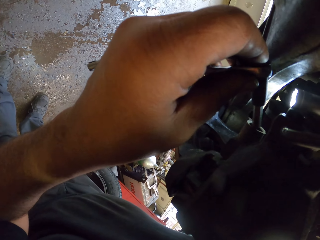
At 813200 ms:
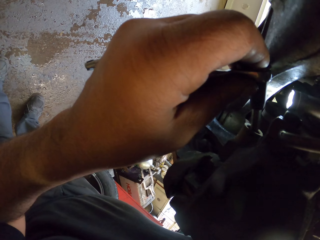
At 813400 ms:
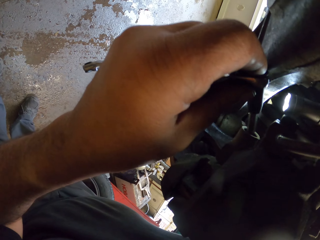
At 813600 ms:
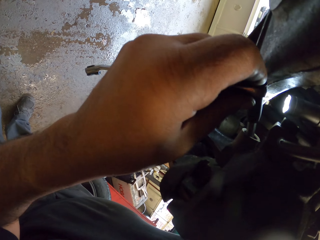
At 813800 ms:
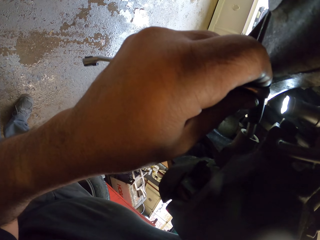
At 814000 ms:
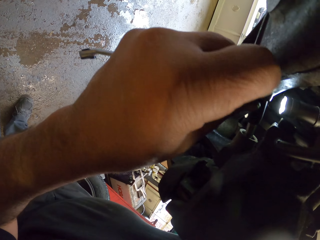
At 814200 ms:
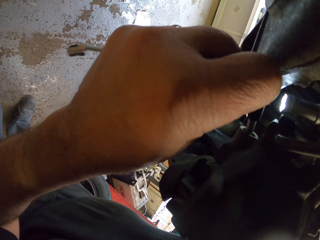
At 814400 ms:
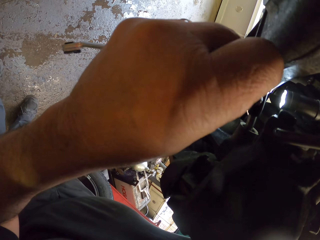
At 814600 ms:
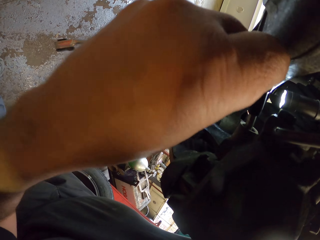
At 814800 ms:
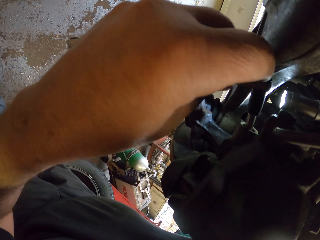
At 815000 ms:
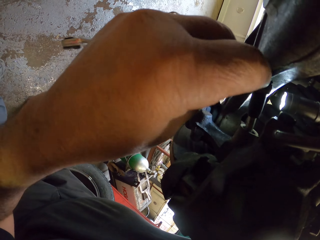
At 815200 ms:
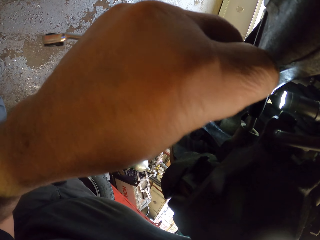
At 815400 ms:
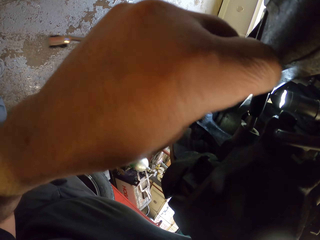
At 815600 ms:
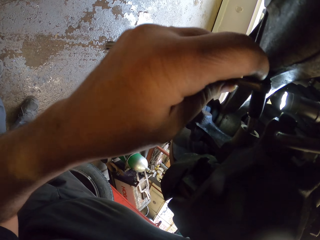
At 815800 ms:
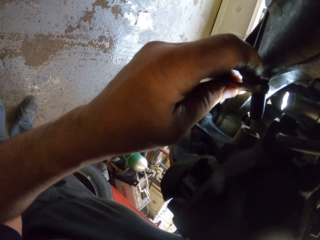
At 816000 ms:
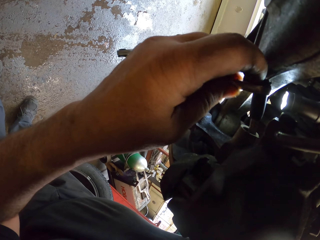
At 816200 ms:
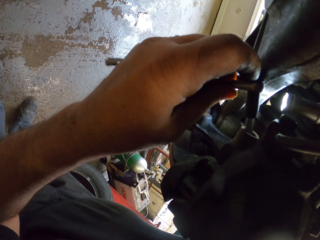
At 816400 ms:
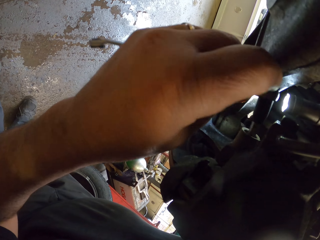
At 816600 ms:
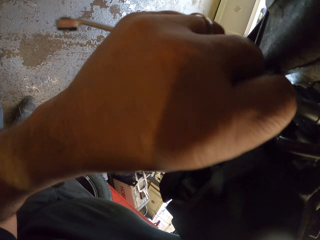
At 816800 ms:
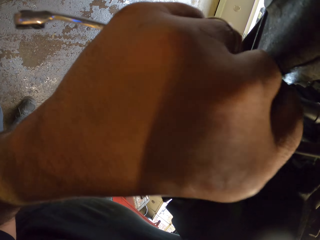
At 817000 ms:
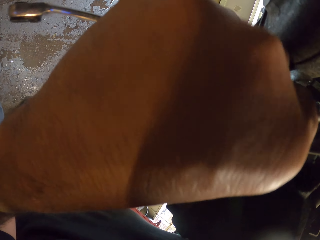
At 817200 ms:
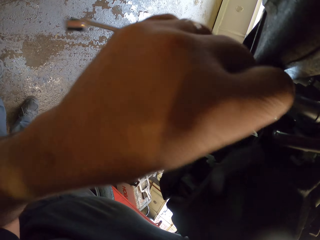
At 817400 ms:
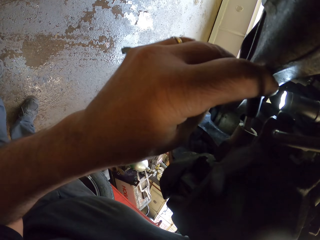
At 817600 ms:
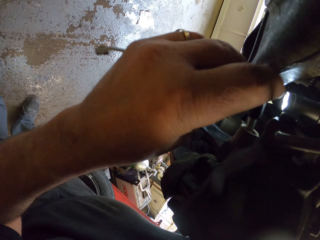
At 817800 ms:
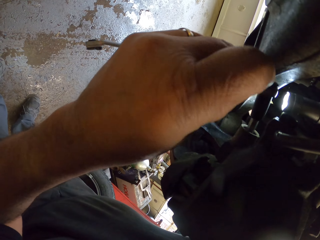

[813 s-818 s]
The camera wearer fixes the bolt on the car brake.

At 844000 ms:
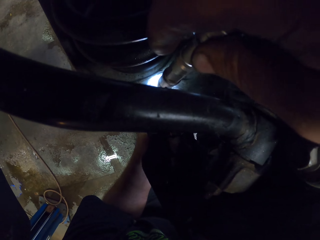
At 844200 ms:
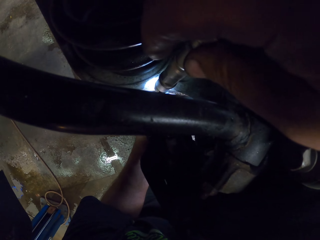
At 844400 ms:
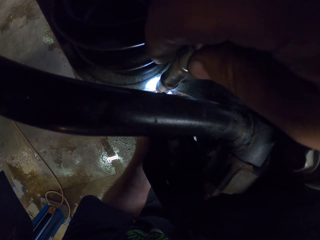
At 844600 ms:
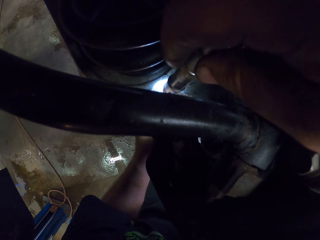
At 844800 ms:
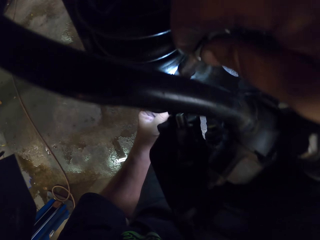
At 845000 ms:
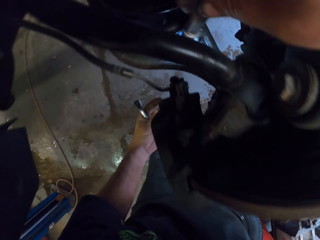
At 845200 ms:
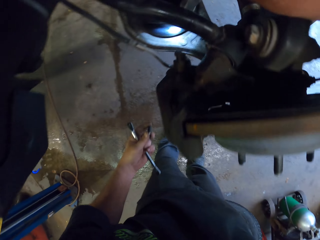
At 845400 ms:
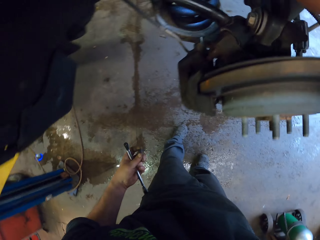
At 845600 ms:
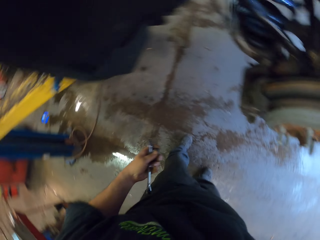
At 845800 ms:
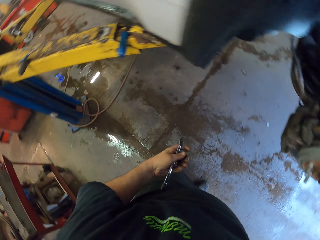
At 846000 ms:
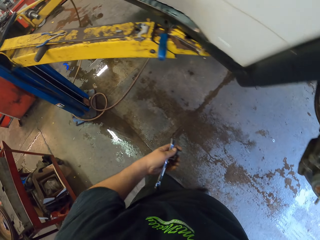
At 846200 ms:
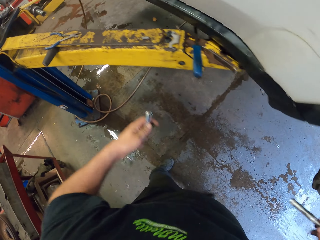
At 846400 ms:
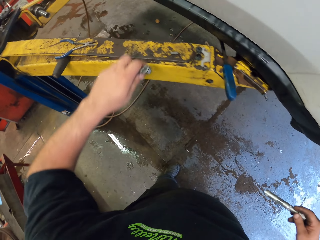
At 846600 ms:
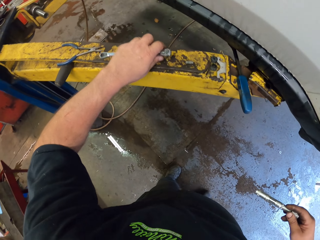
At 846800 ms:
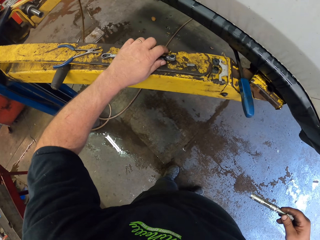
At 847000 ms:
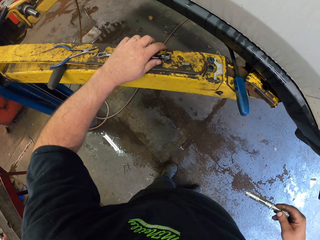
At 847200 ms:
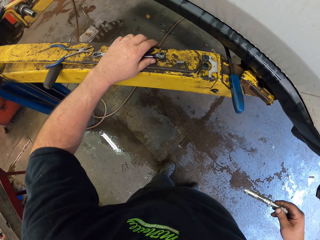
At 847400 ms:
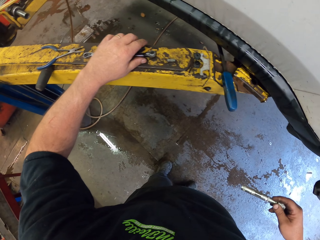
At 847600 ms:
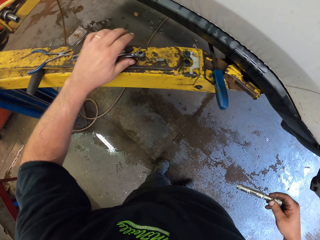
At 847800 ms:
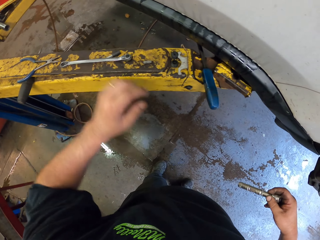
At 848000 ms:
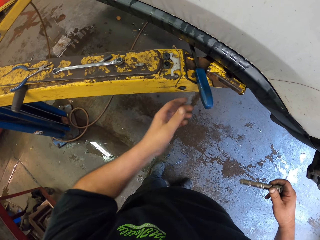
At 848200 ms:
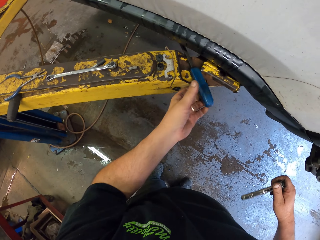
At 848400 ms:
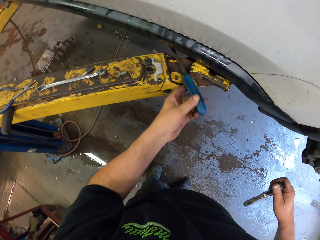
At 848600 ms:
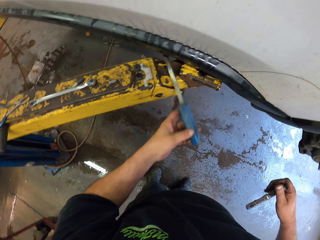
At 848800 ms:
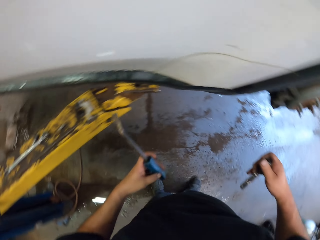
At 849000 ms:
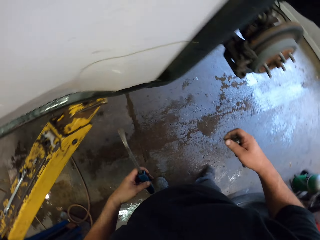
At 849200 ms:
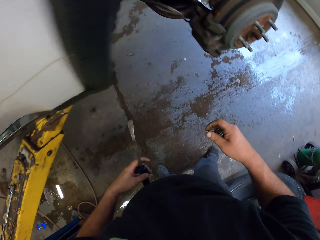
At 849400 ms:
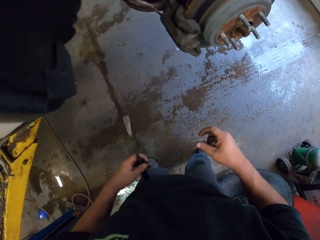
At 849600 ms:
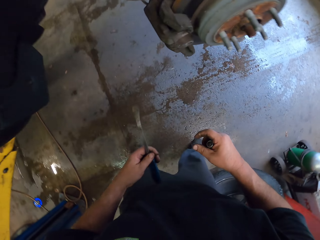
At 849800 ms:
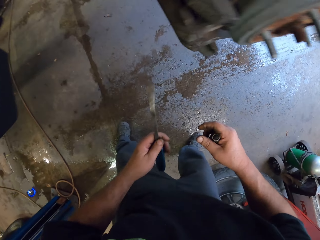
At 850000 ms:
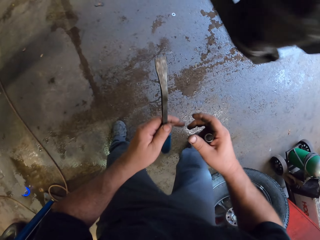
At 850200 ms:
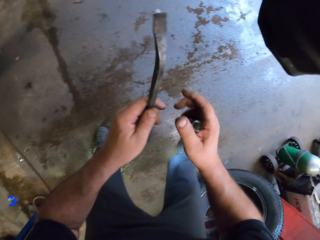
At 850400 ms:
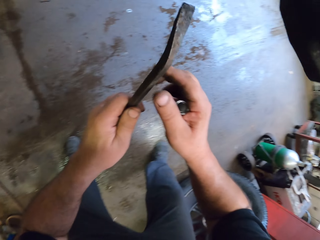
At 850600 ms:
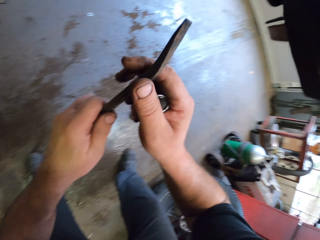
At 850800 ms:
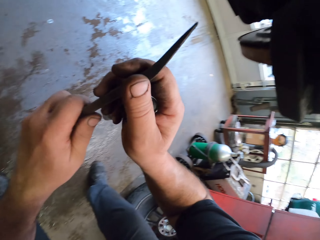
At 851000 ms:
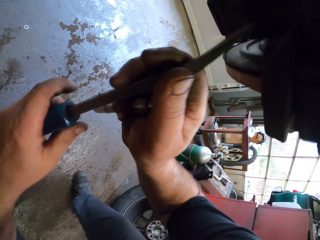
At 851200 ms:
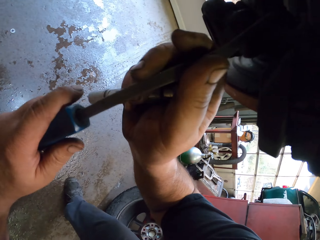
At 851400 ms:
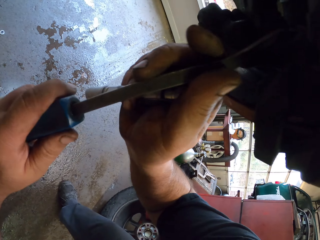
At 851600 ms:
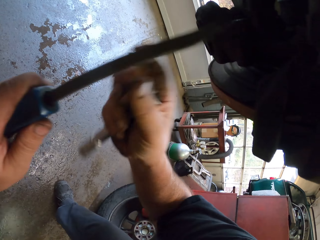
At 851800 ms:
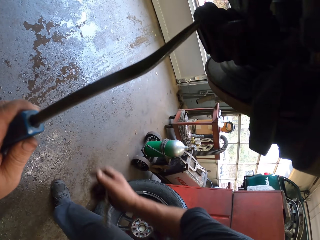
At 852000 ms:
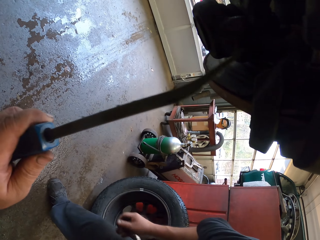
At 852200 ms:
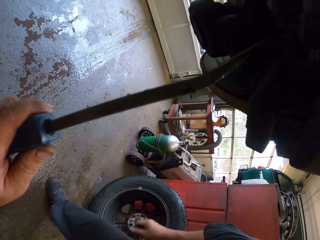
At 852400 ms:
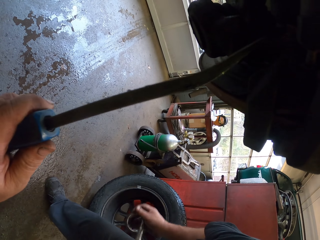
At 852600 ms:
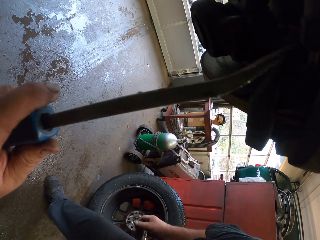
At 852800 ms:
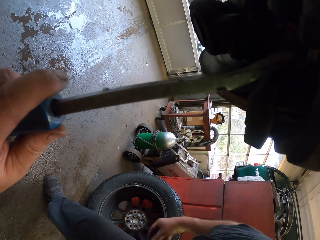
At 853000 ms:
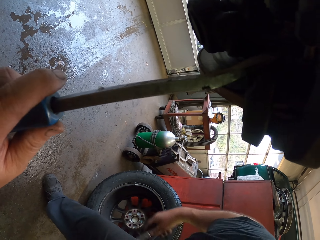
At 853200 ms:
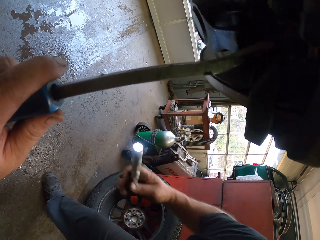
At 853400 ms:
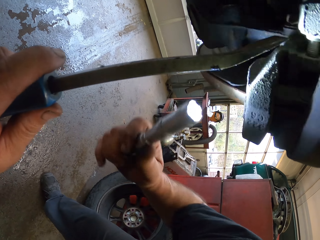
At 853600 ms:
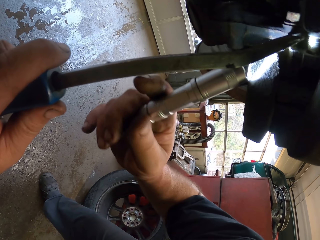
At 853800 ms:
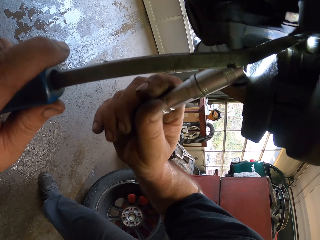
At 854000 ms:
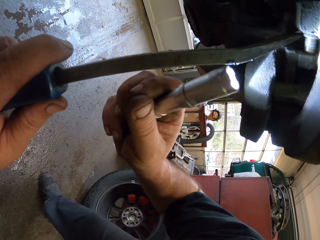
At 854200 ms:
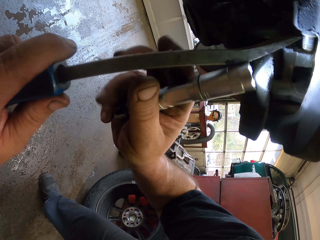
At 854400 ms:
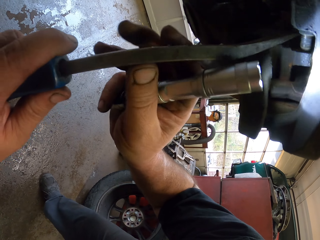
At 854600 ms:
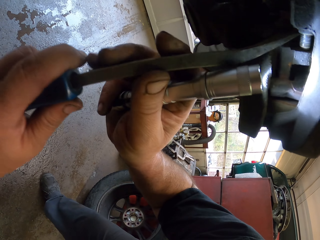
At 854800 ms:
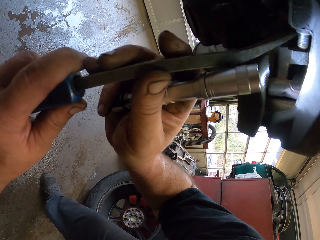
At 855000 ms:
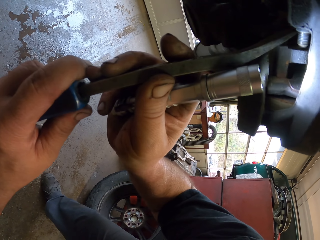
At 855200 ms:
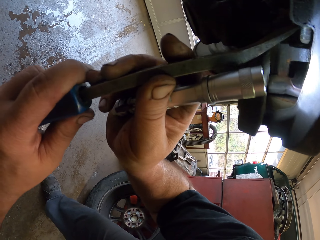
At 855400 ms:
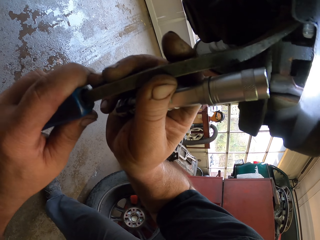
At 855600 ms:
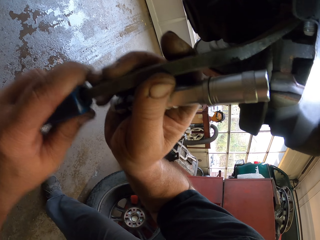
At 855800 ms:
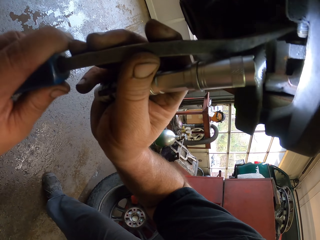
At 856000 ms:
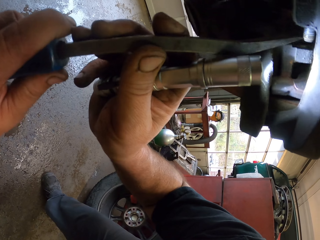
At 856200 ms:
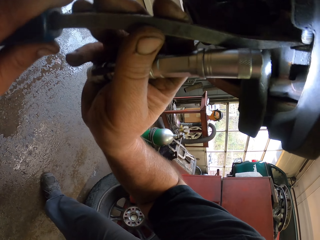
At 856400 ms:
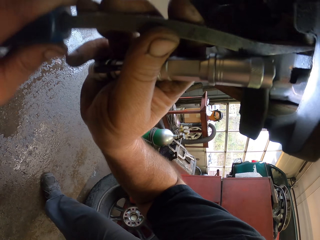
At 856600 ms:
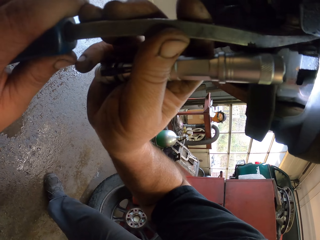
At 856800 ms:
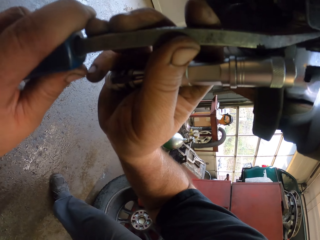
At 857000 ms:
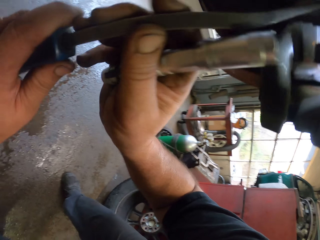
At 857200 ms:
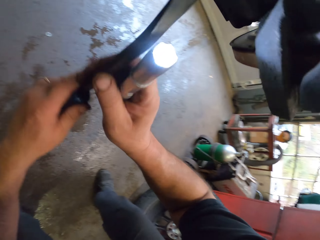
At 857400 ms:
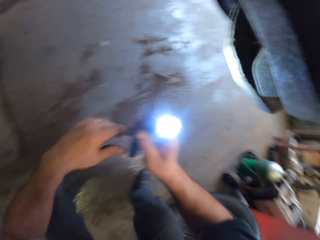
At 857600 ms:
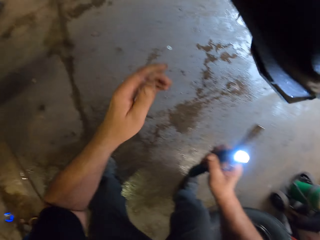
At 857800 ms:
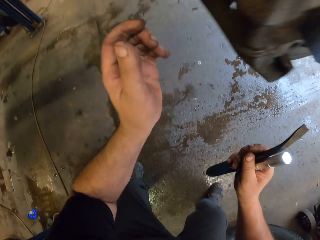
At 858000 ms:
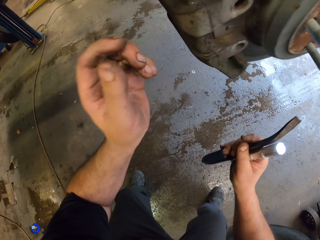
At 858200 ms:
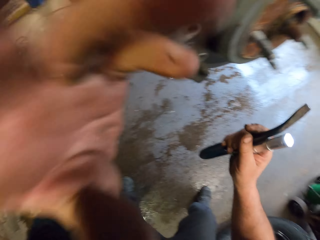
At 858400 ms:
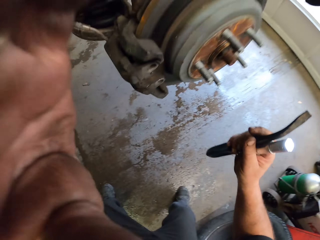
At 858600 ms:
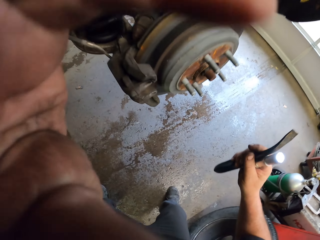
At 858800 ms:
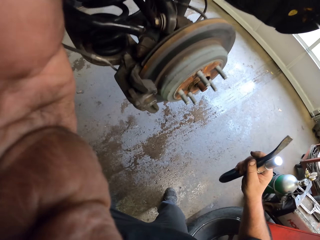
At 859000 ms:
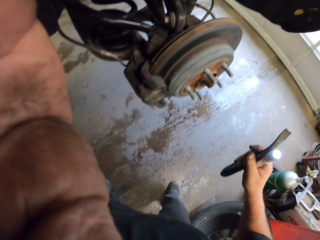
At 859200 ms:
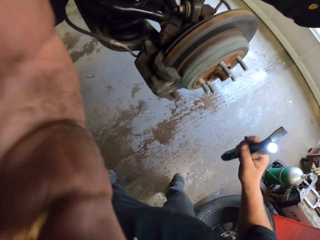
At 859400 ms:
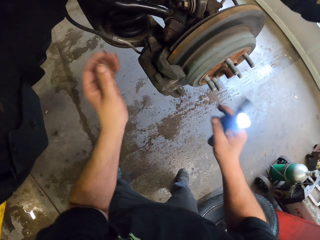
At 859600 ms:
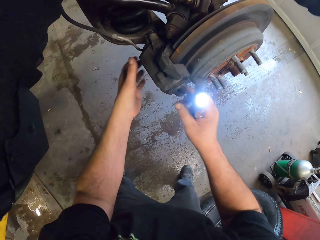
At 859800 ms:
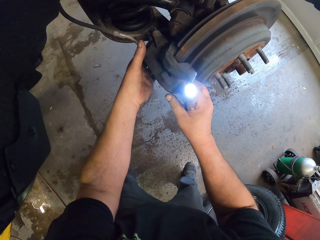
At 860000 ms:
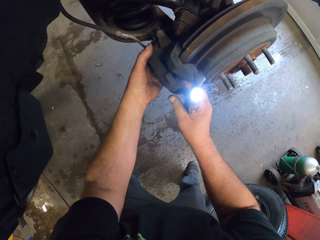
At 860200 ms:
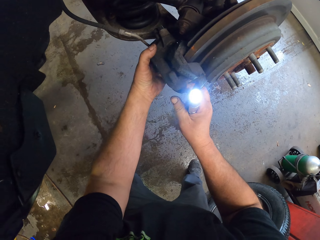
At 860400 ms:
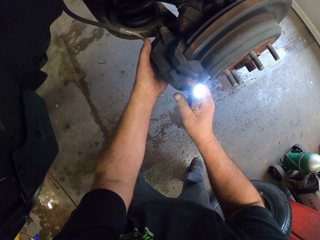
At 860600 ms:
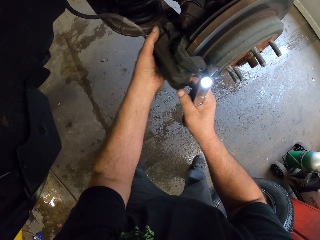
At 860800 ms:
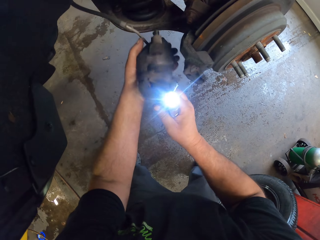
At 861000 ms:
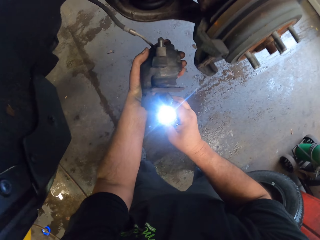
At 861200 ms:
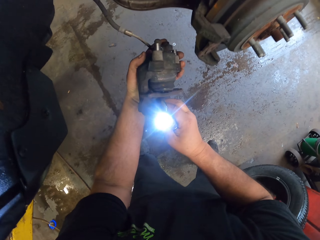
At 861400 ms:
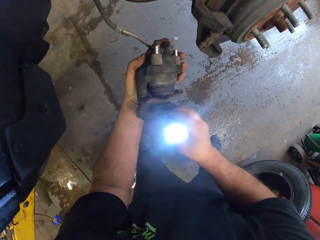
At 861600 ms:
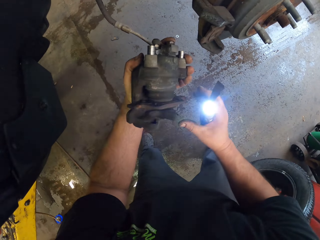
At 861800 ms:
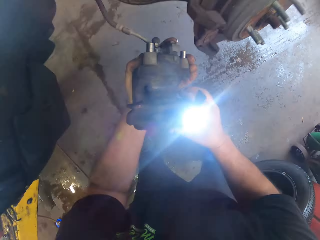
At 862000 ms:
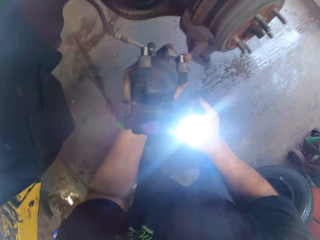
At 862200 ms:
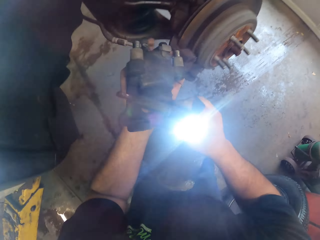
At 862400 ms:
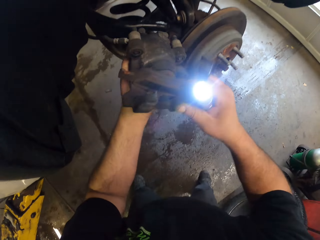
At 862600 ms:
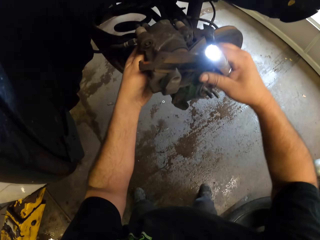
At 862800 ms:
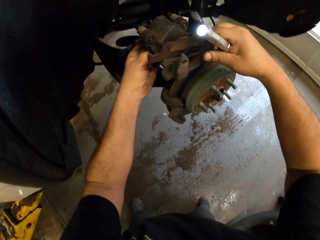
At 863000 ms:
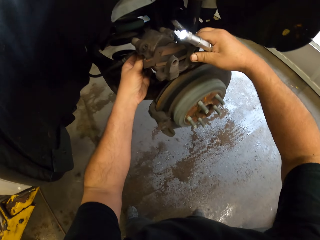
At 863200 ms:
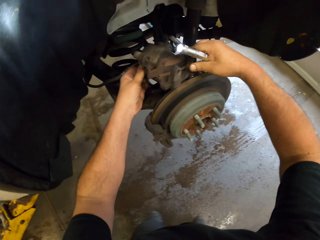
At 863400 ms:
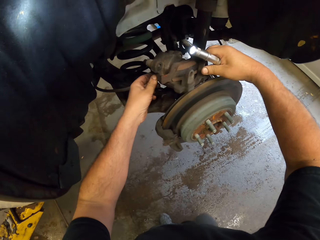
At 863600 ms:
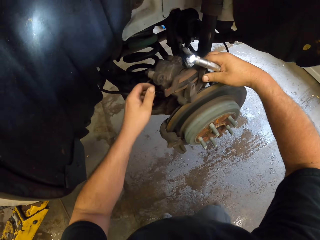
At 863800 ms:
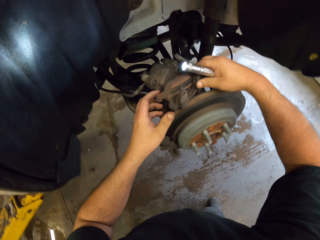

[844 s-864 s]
The camera wearer removes the L spanner. They stop tightening the lug bolt. They place the L spanner on the metal rod. They pick a screwdriver from the metal rod. They tighten the bolts. They turn the torch. They remove a bolt from the car brake. They raise the left hand to the camera. They withdraw the left hand from the camera. They remove something from the car brake.
